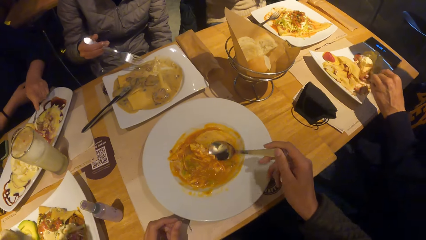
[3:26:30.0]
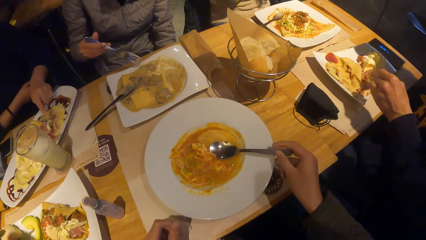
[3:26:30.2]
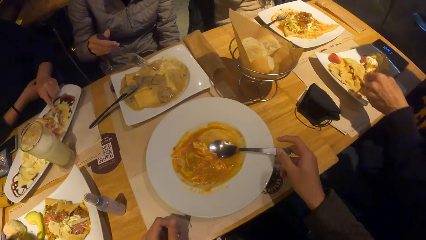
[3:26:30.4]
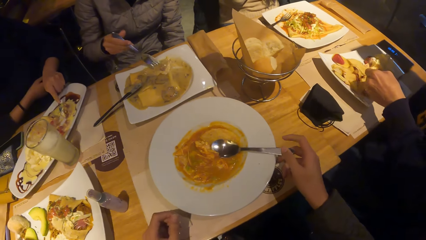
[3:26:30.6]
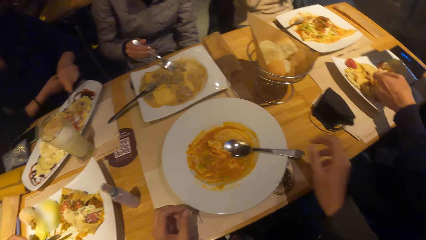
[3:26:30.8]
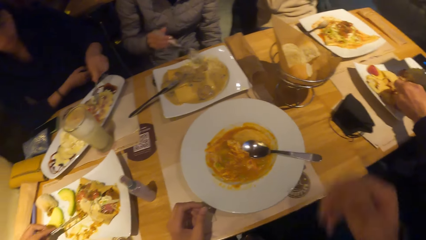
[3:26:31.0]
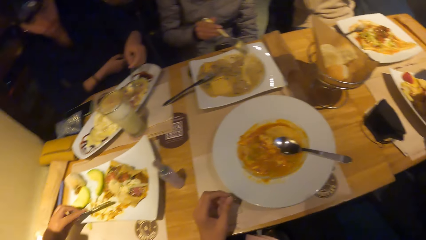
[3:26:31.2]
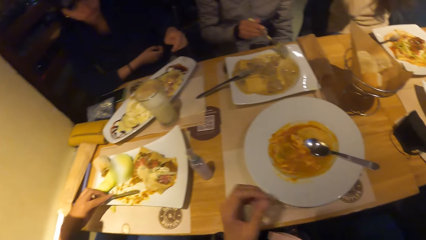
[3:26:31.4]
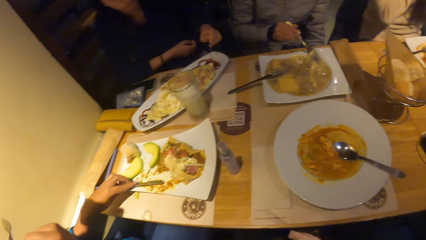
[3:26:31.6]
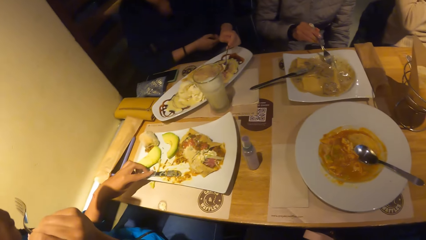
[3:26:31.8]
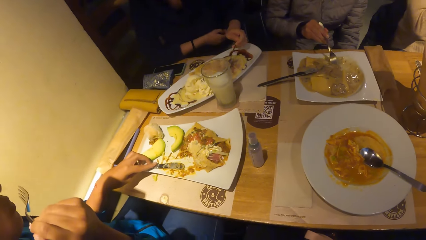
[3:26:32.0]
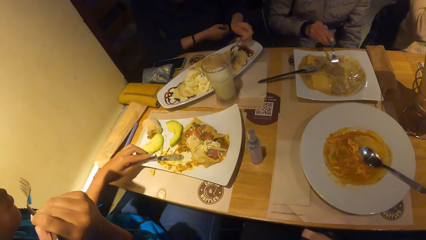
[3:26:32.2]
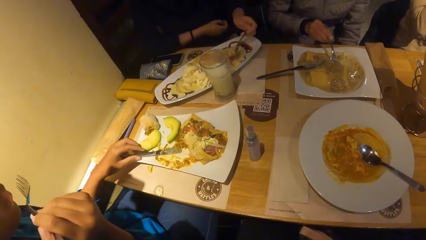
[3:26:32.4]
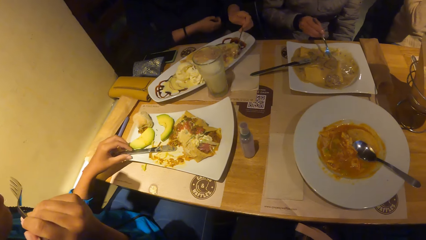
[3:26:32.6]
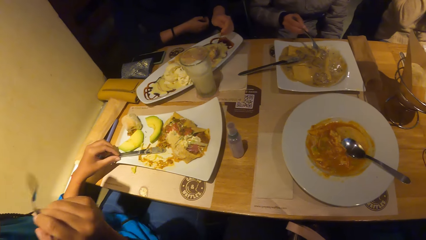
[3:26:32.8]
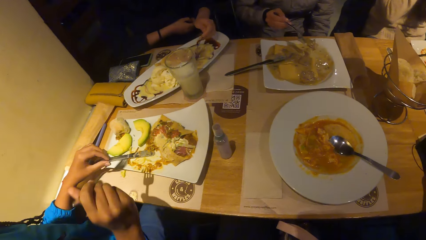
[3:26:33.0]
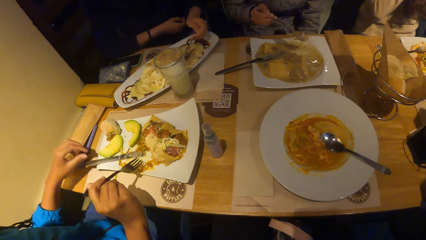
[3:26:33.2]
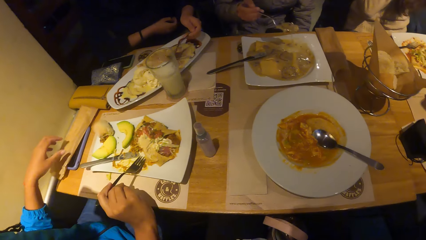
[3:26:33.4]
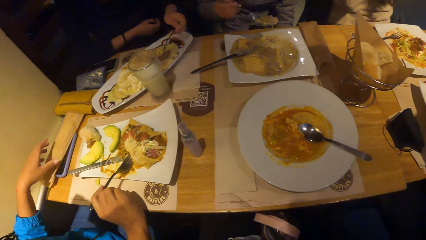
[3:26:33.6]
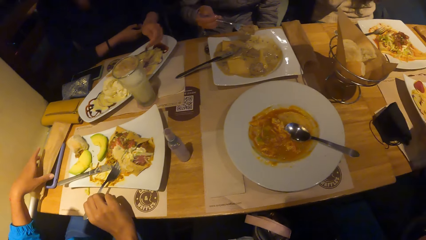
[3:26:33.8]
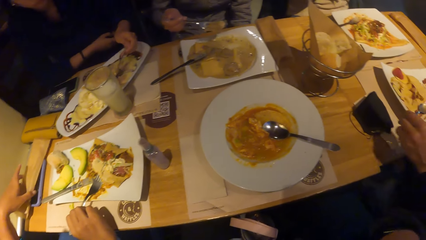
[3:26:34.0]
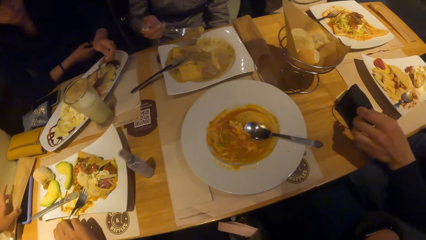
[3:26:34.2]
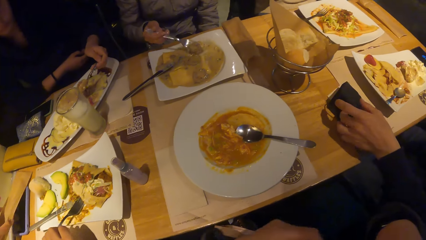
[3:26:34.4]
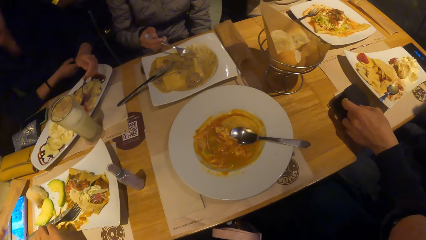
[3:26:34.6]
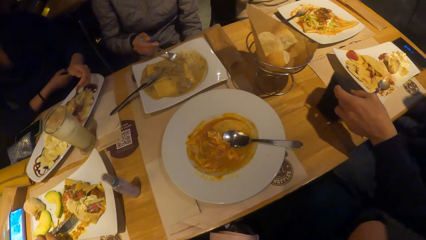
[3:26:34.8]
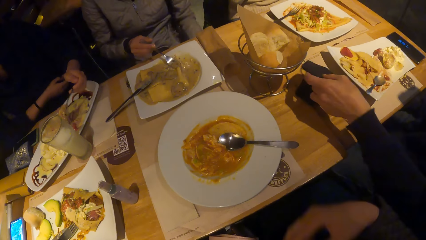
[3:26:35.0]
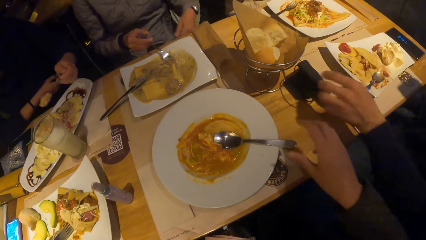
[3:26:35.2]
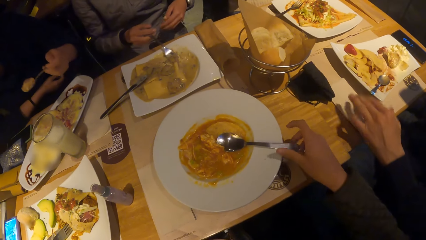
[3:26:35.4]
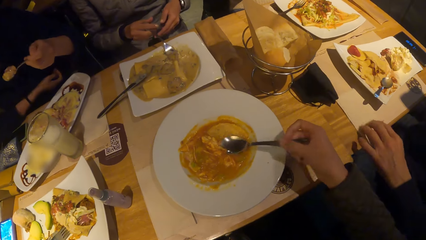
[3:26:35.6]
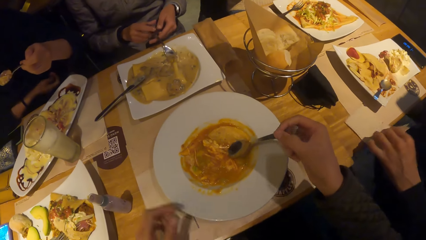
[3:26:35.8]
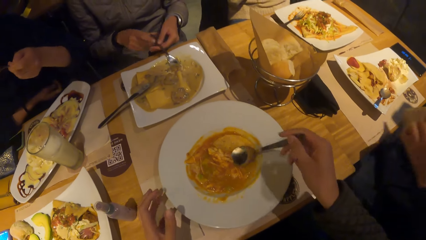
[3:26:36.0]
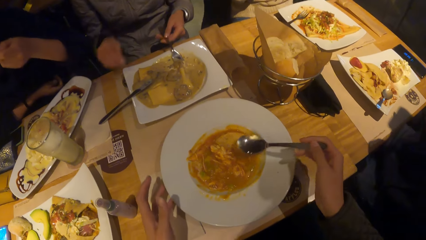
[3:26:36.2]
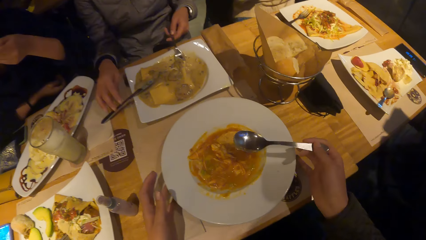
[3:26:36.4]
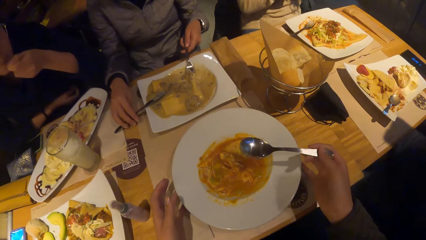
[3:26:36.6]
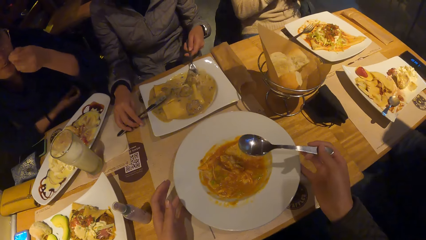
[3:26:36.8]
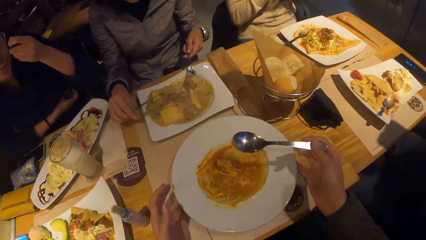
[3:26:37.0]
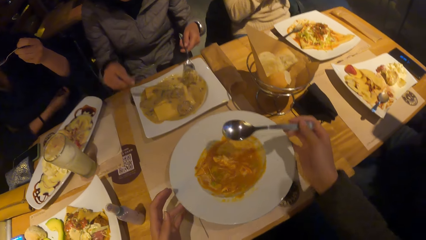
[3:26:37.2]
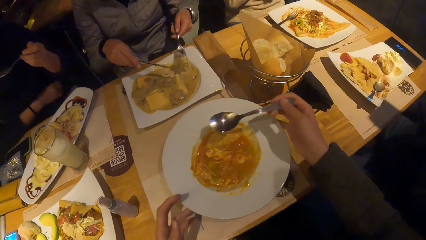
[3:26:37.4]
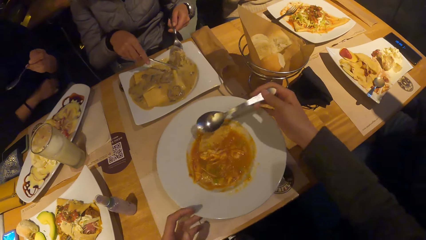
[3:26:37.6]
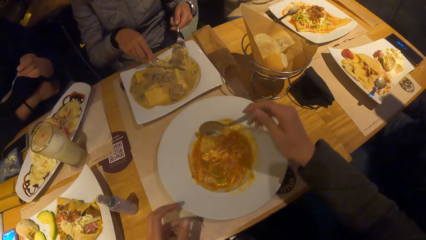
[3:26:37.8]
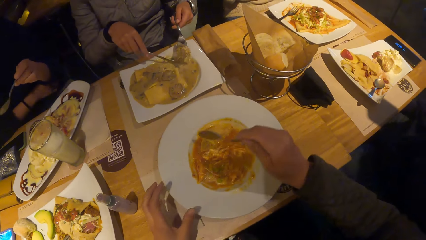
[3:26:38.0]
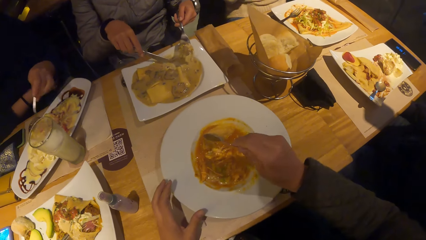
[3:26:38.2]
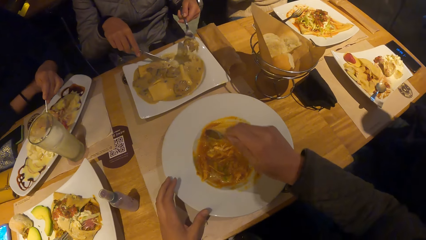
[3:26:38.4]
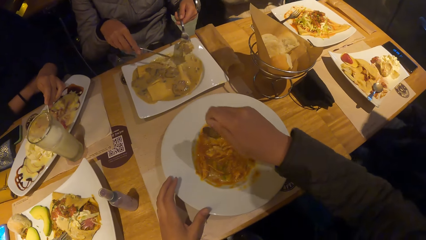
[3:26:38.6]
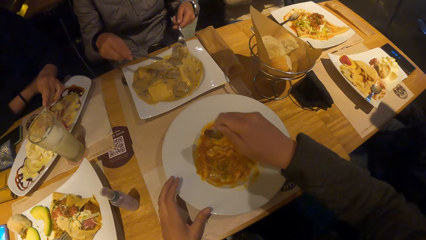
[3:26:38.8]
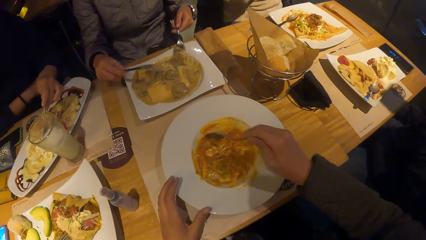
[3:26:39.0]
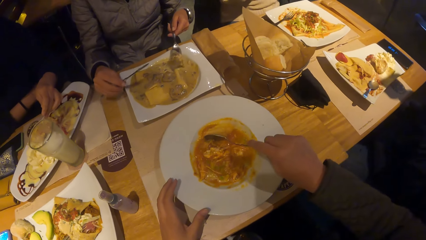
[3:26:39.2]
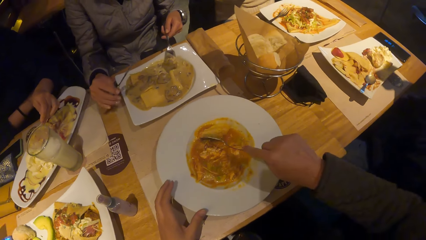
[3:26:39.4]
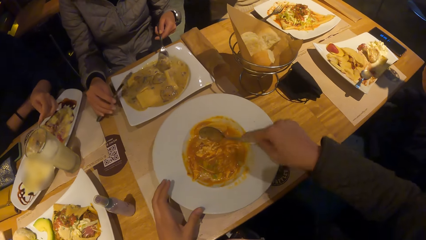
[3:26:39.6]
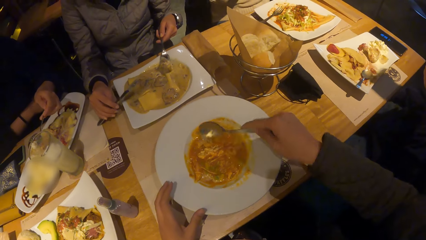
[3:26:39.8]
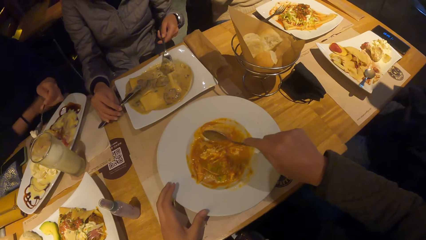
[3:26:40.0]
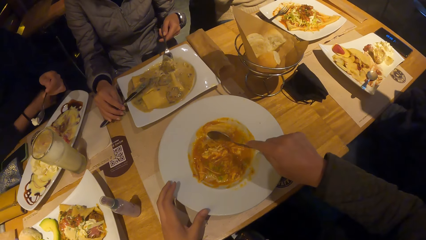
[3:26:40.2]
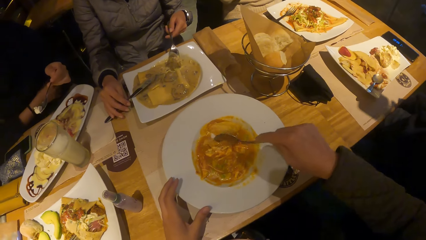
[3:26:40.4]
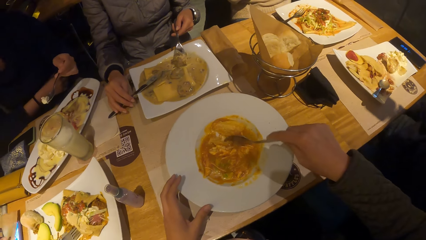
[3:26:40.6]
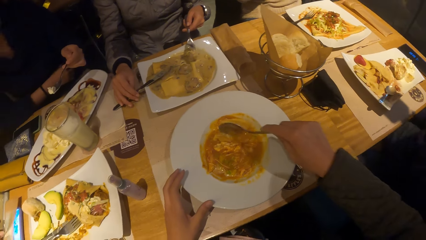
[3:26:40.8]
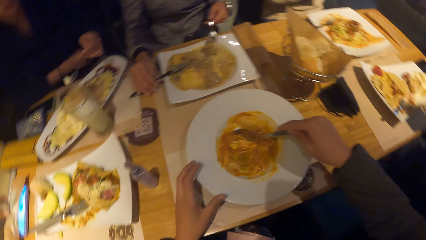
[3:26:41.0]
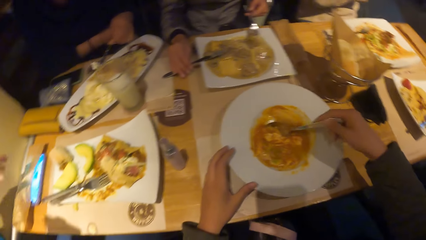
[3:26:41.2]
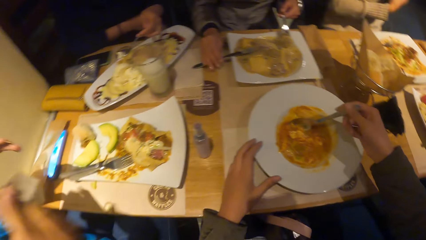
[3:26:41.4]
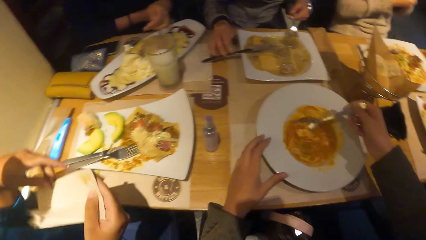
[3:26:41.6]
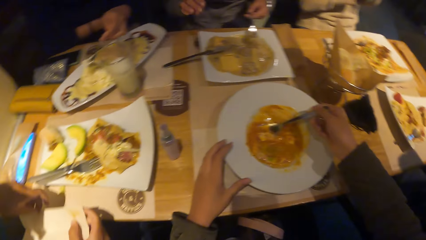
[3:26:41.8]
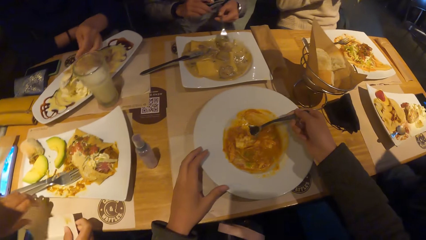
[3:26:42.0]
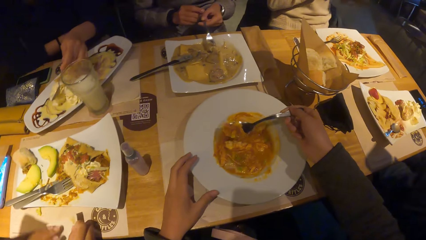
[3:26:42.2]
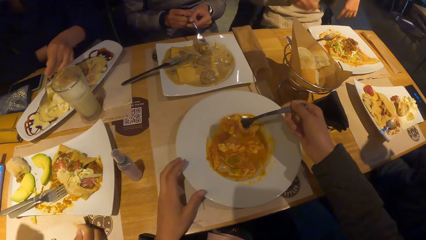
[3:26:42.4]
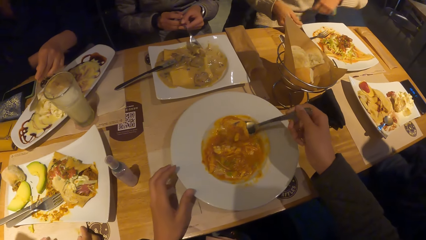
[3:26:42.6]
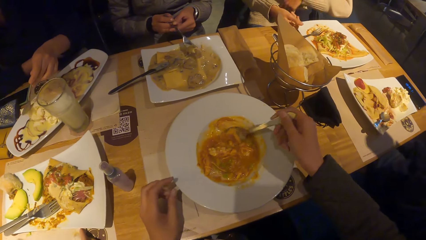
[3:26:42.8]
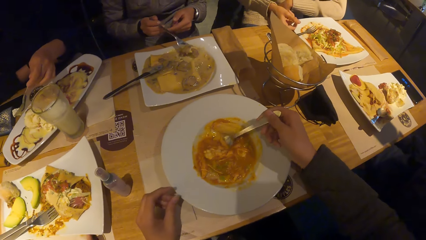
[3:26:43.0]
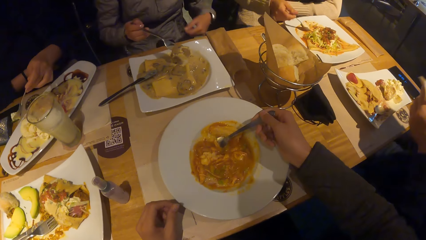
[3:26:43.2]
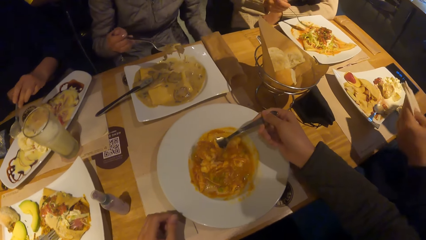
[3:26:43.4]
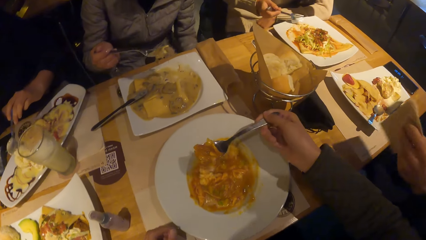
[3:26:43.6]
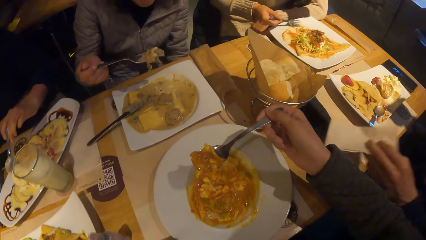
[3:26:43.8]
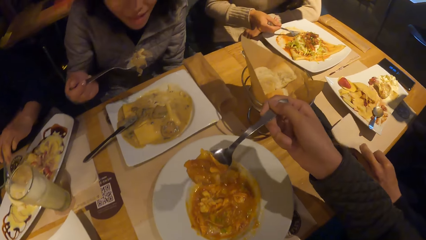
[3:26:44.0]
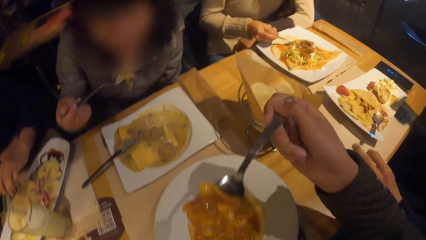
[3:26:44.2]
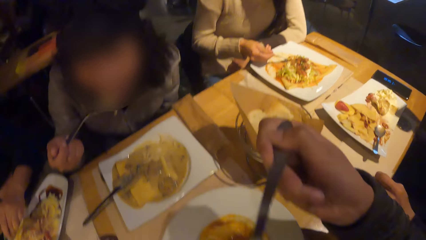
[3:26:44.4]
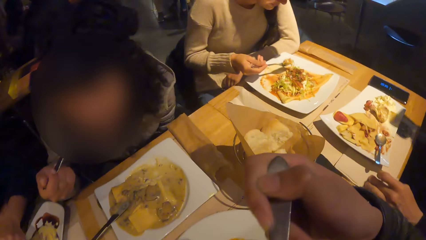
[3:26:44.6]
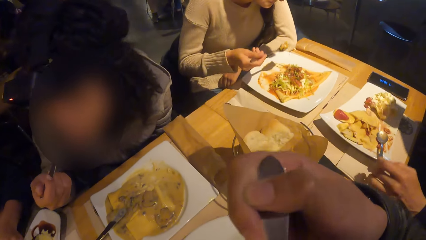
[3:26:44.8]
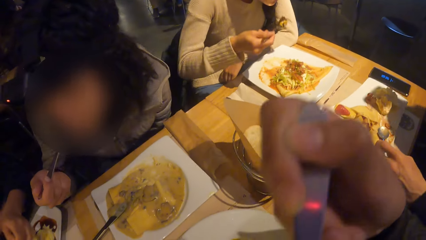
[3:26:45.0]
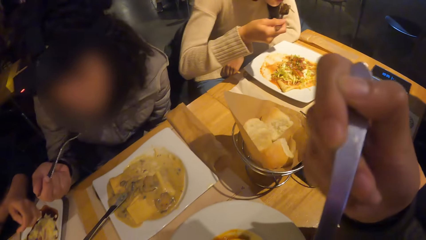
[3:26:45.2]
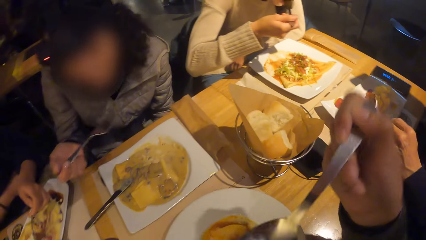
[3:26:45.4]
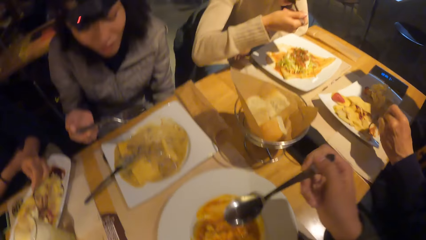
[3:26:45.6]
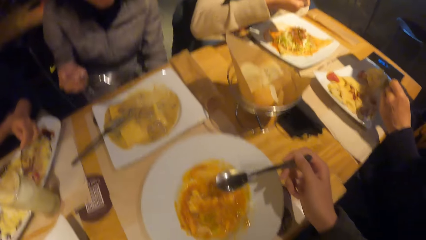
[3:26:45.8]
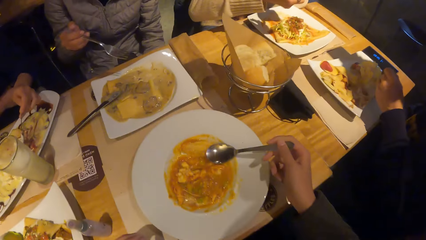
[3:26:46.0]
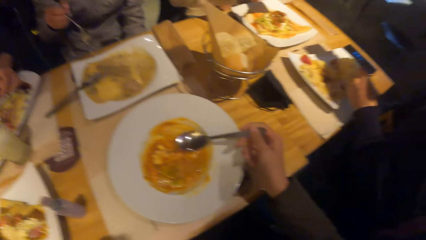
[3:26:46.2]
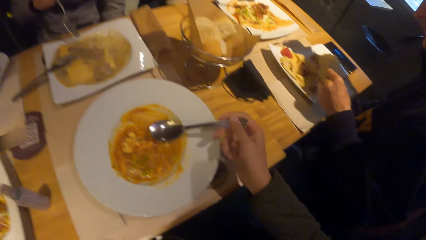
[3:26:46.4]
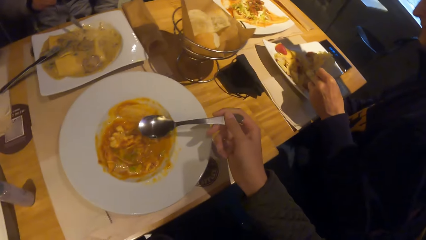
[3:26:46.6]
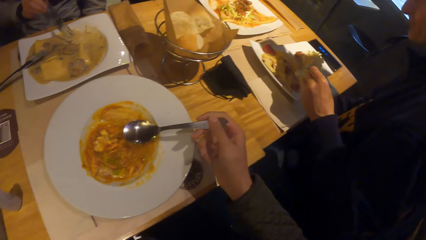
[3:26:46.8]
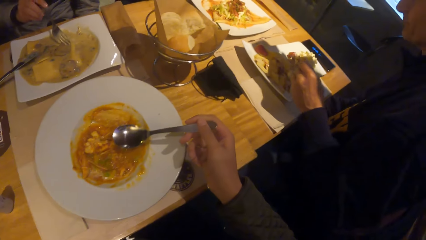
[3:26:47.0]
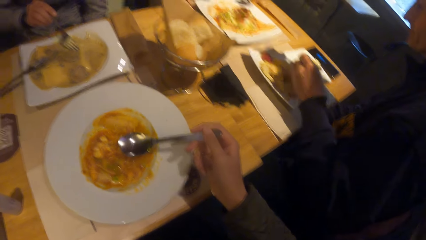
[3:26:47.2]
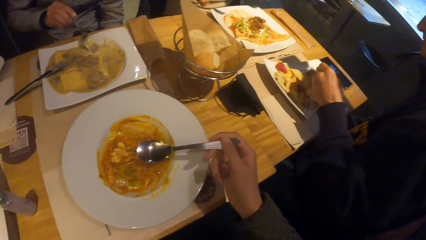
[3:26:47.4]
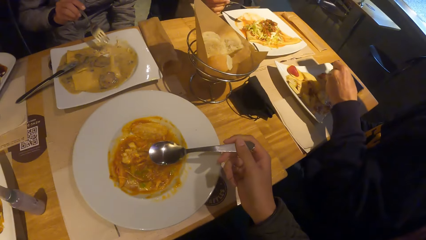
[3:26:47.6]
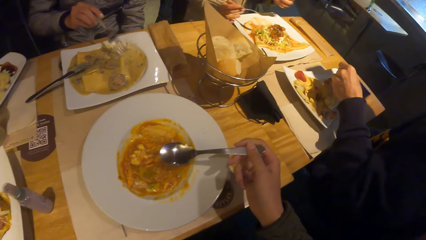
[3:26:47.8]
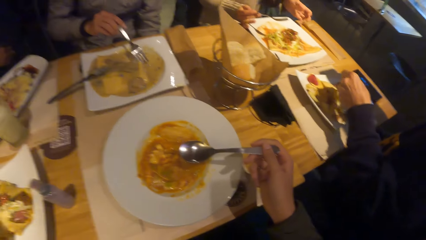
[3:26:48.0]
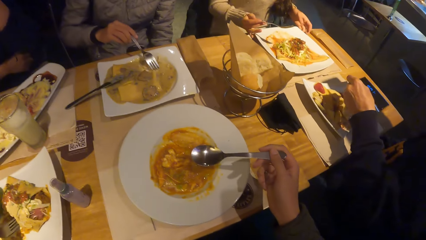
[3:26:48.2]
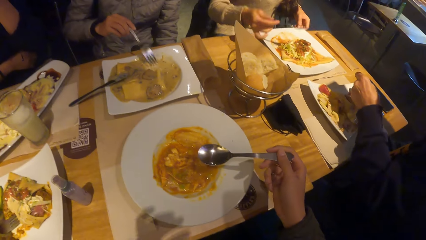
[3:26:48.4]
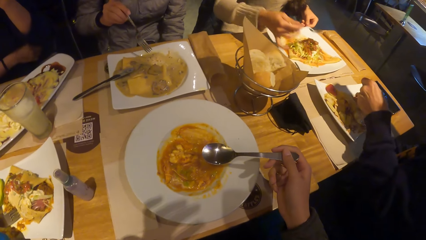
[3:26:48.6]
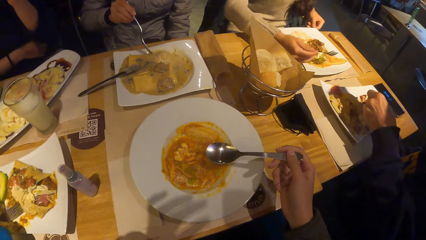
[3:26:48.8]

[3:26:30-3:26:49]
The camera wearer drops the spoon on the plate with her right hand. She looks around. A man picks up a face mask on the table with his left hand. The camera wearer picks up the spoon on the plate with her right hand. A woman passes the fork to her left hand from her right hand and picks up the knife on the table with her right hand. The camera wearer rotates the plate and sorts the food. The woman drops the knife on the table with her right hand. The camera wearer scoops the food. Another woman drops a tissue on the table with both hands. A third woman picks up the fork from the plate with her right hand. The first woman eats the pasta from the table with the fork in her right hand. The camera wearer eats the pasta from the table with the spoon in her right hand. The third woman eats the pasta from the table with the fork in her right hand. The camera wearer holds the spoon.
